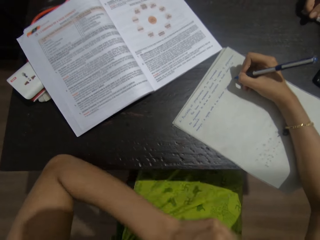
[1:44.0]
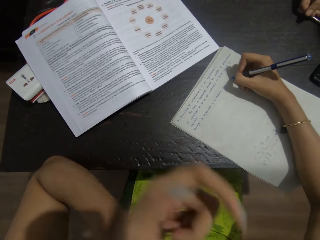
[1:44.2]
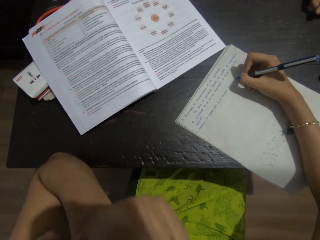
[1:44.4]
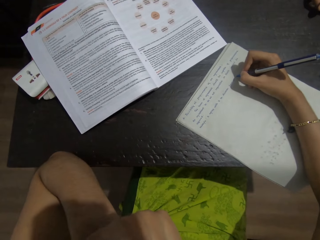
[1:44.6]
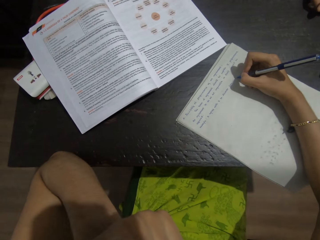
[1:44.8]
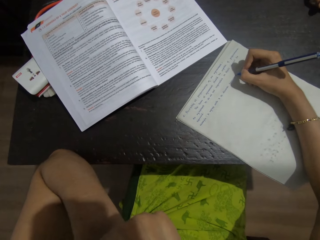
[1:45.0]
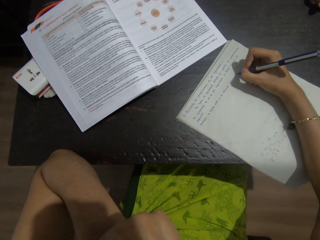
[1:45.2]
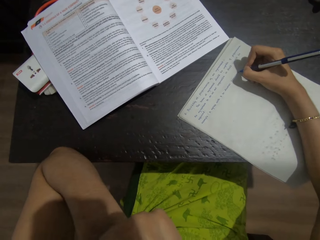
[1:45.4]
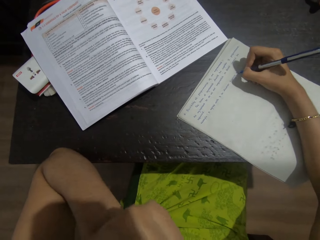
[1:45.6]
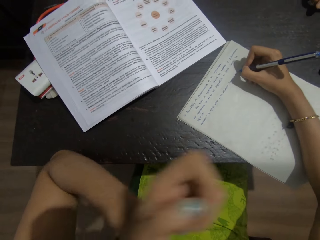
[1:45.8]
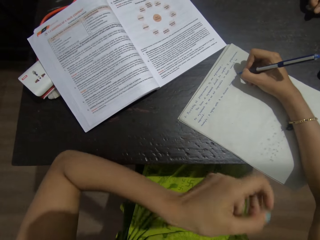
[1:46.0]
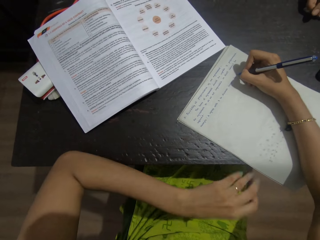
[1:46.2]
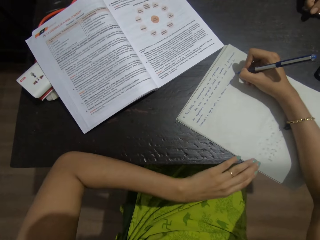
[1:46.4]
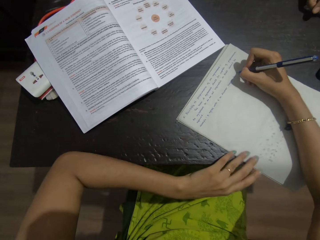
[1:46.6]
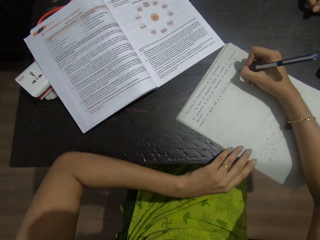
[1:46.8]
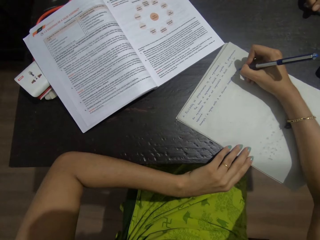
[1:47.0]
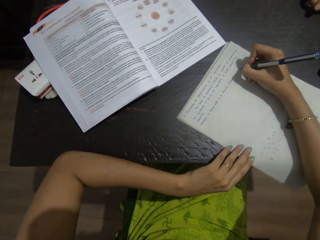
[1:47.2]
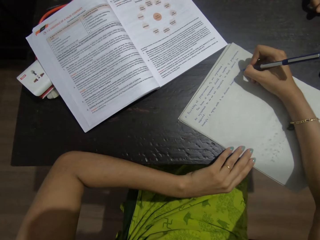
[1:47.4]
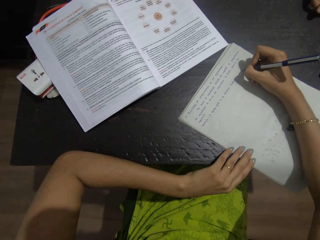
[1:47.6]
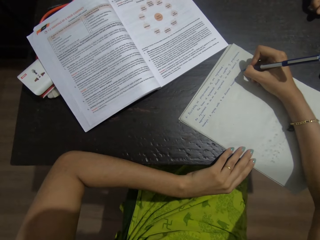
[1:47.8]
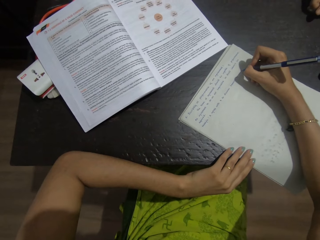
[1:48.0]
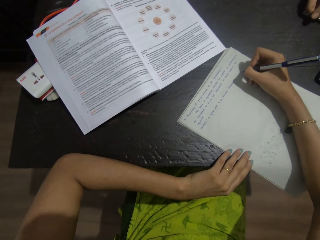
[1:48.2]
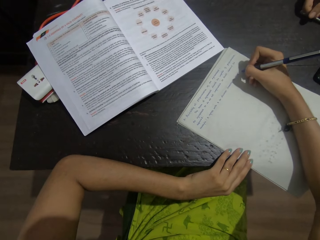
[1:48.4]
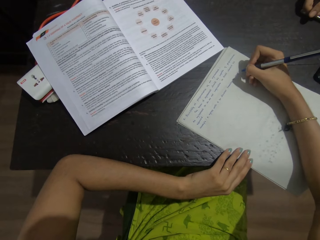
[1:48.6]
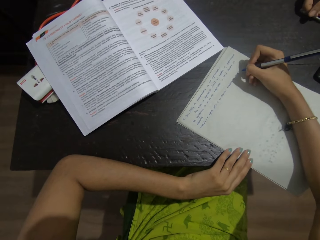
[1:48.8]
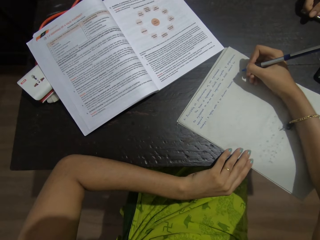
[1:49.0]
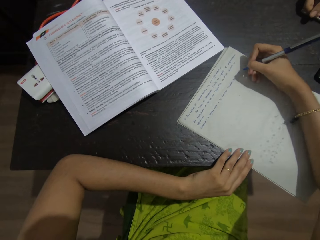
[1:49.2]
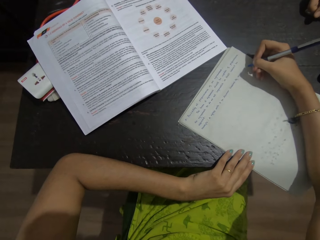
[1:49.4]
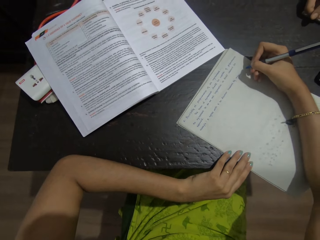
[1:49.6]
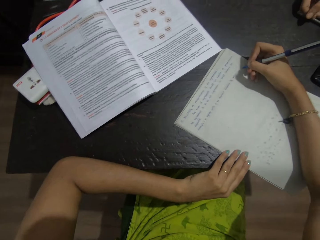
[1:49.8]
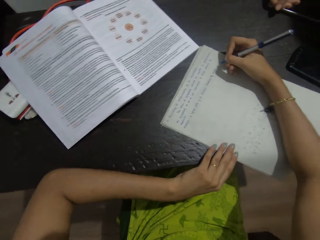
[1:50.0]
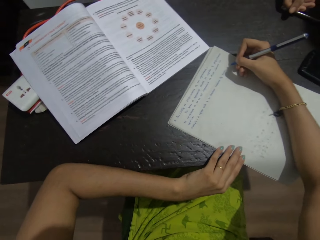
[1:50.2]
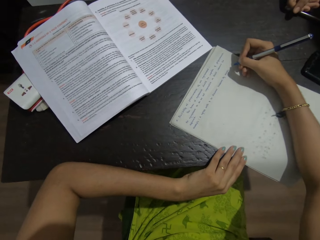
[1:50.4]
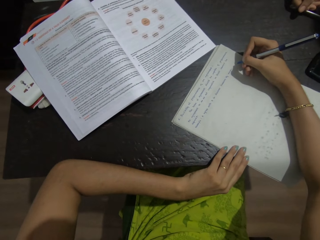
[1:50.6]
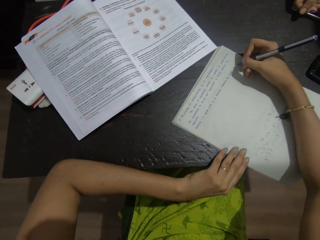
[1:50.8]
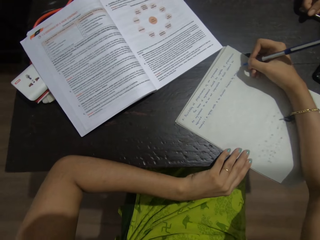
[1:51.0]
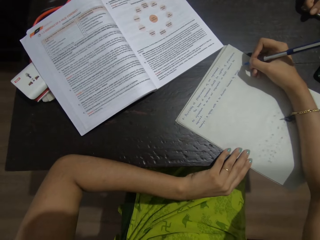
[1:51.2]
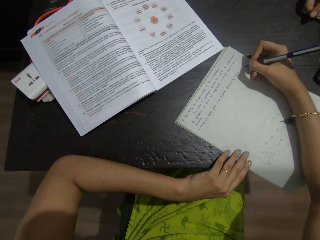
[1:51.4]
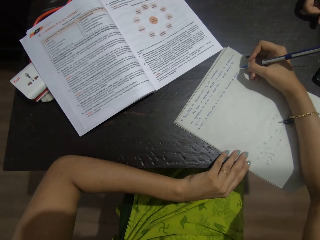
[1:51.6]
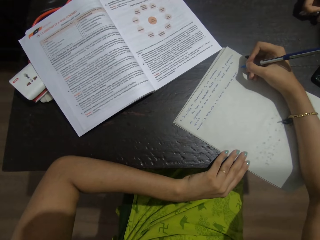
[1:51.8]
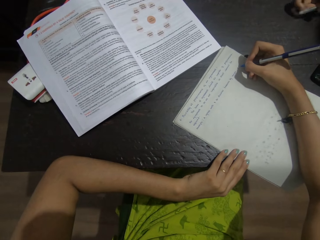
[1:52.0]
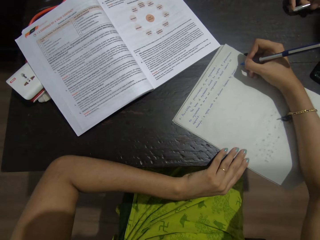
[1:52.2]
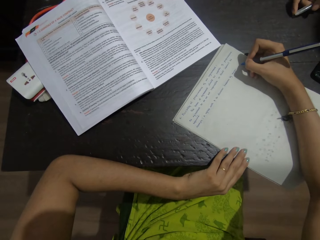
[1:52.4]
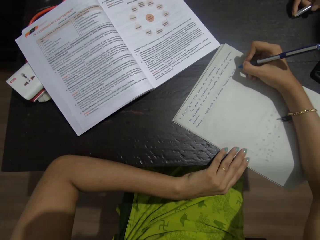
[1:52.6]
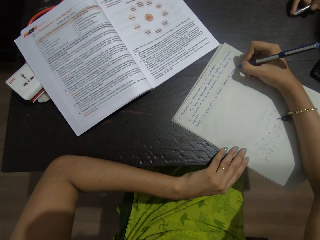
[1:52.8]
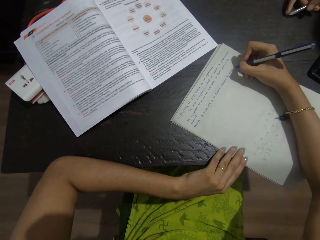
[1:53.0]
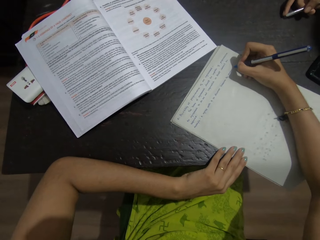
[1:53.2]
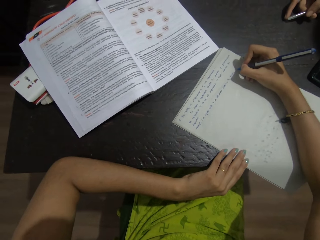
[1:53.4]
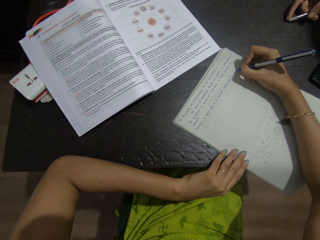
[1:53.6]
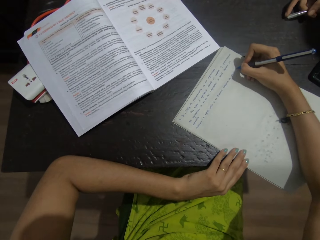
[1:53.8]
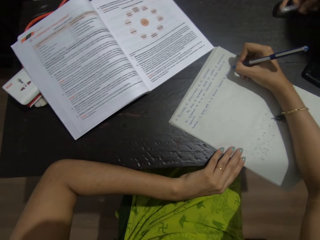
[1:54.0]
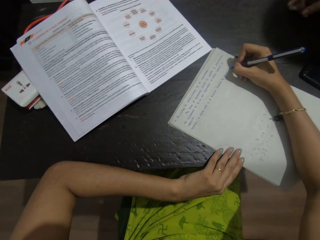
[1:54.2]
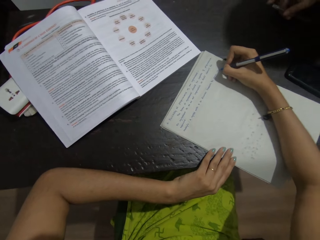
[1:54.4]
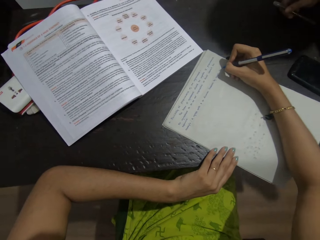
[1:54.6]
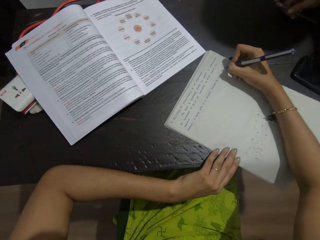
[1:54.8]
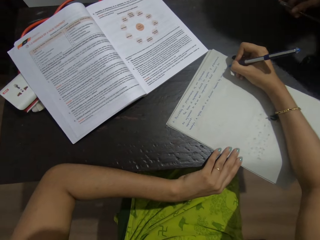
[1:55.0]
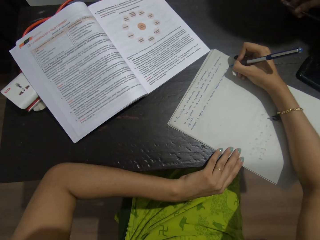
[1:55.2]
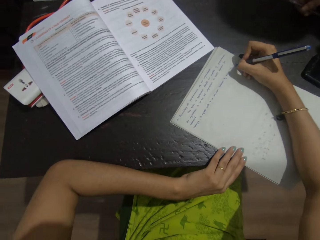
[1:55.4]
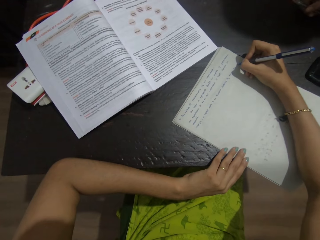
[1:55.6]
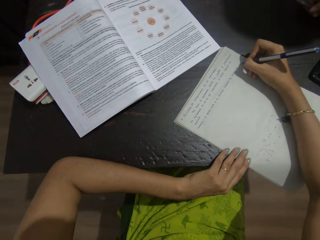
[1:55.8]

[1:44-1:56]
The camera wearer raises a hand, puts the hand down and writes on paper.

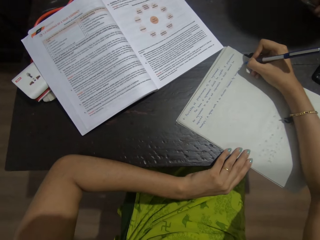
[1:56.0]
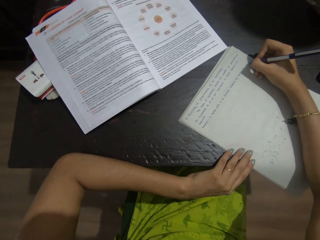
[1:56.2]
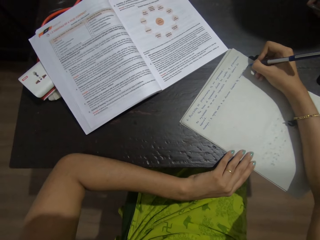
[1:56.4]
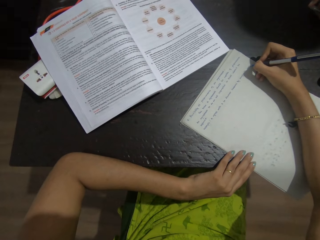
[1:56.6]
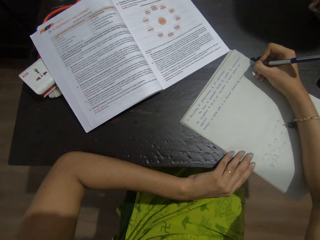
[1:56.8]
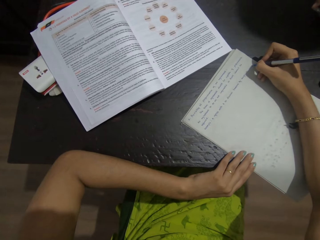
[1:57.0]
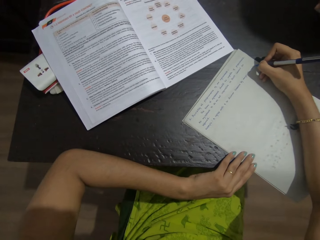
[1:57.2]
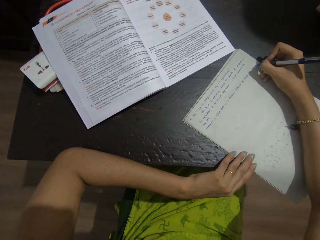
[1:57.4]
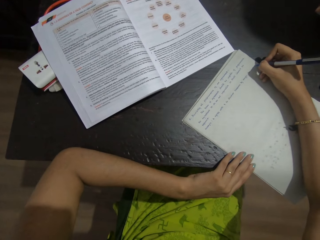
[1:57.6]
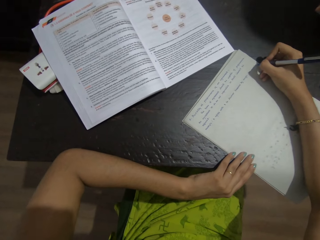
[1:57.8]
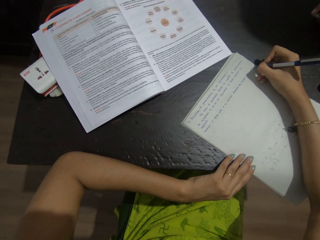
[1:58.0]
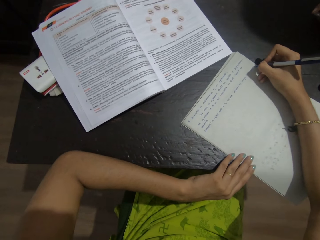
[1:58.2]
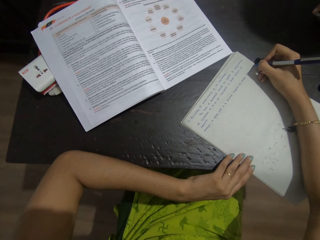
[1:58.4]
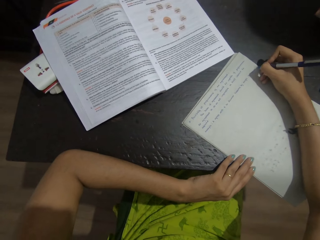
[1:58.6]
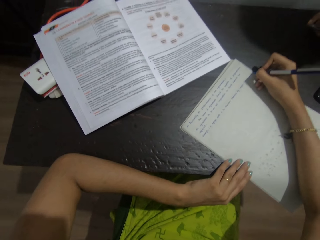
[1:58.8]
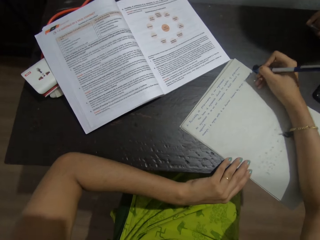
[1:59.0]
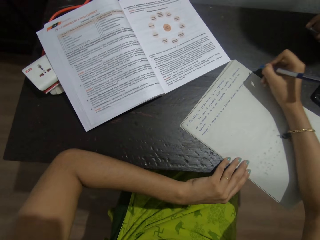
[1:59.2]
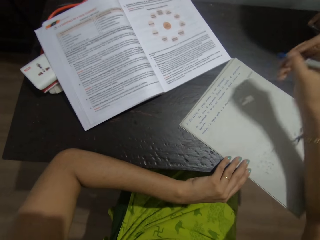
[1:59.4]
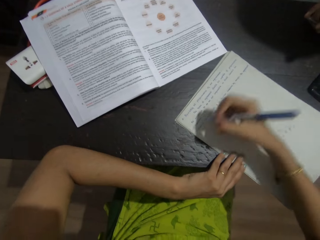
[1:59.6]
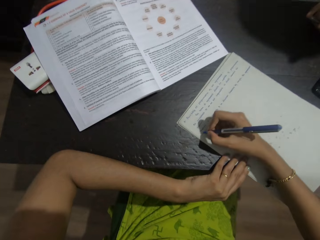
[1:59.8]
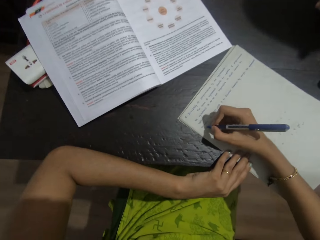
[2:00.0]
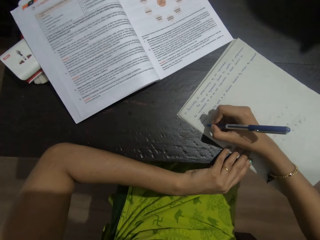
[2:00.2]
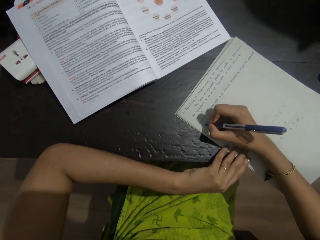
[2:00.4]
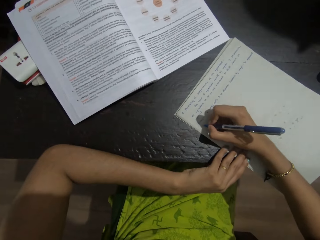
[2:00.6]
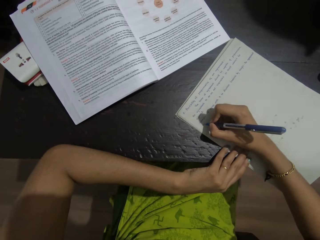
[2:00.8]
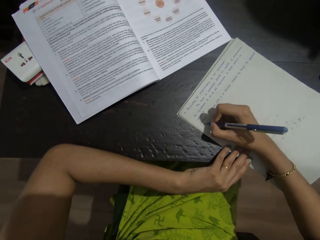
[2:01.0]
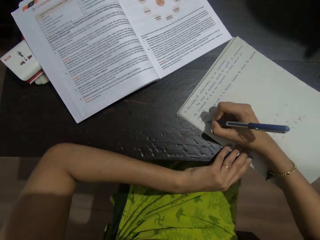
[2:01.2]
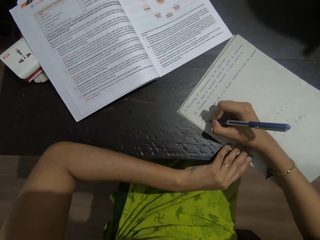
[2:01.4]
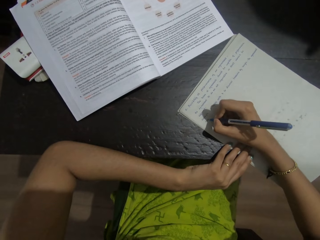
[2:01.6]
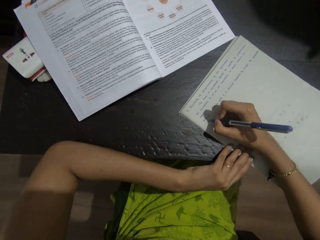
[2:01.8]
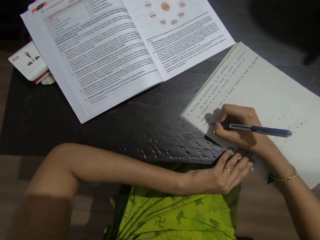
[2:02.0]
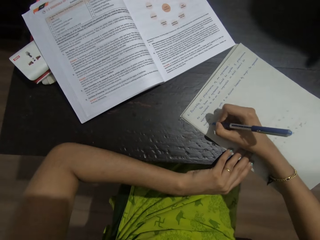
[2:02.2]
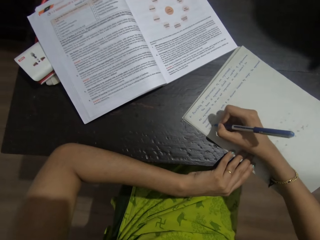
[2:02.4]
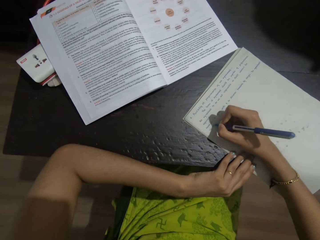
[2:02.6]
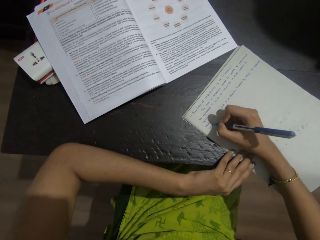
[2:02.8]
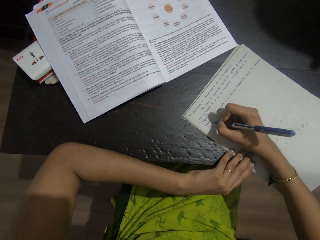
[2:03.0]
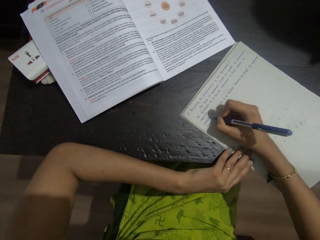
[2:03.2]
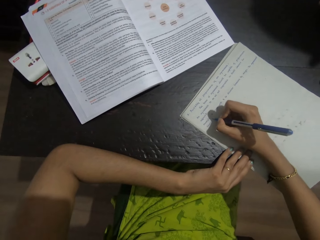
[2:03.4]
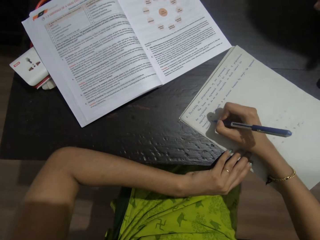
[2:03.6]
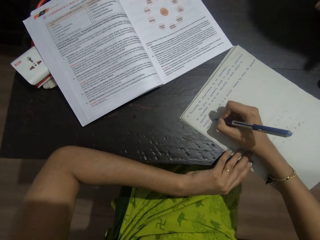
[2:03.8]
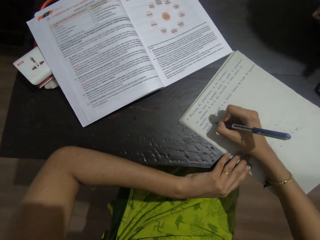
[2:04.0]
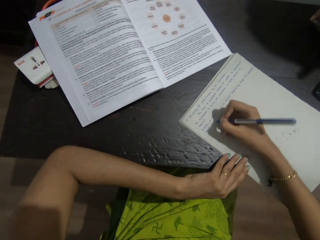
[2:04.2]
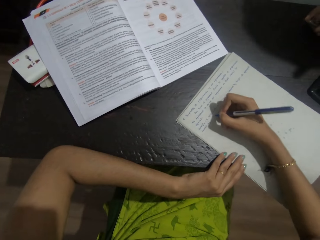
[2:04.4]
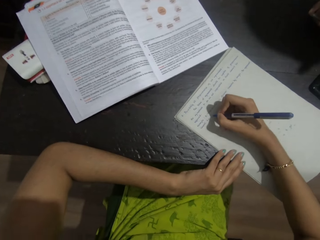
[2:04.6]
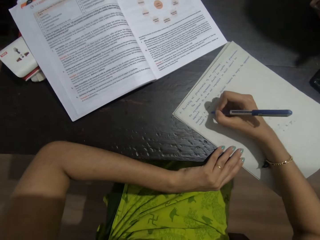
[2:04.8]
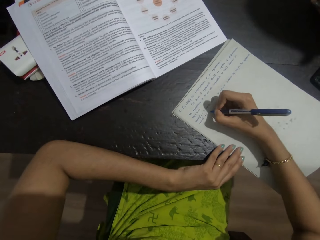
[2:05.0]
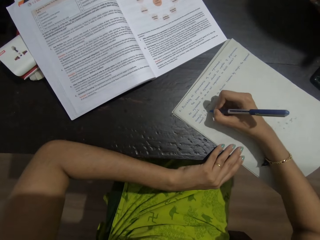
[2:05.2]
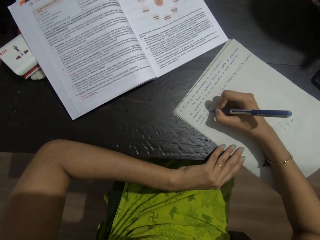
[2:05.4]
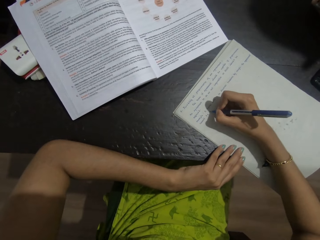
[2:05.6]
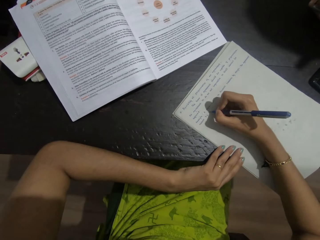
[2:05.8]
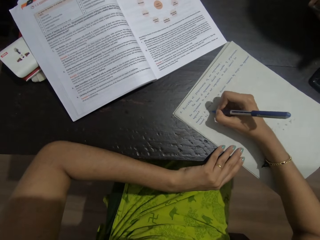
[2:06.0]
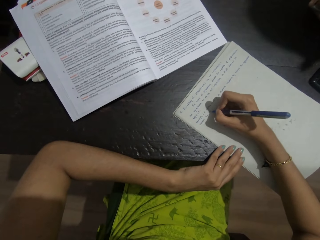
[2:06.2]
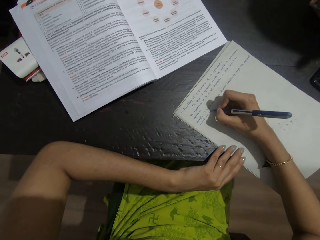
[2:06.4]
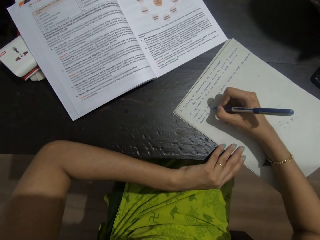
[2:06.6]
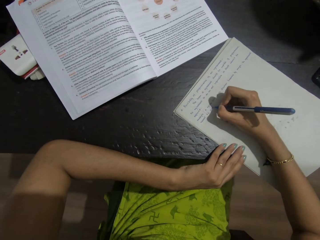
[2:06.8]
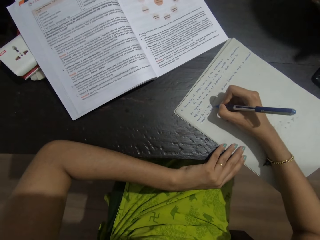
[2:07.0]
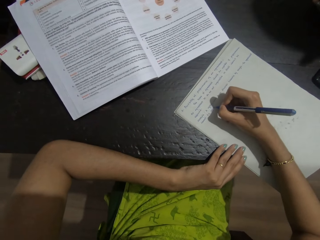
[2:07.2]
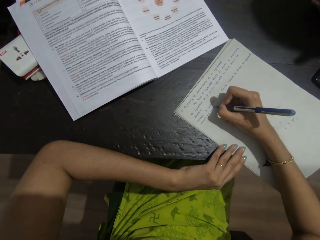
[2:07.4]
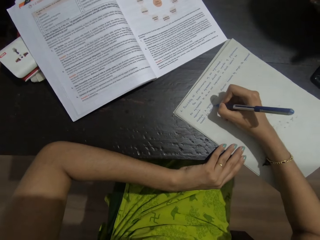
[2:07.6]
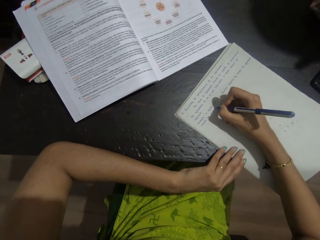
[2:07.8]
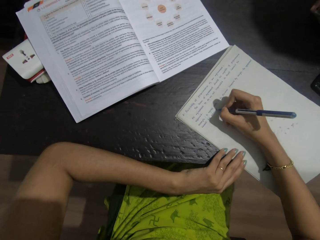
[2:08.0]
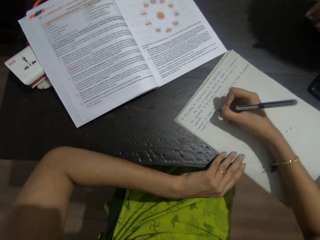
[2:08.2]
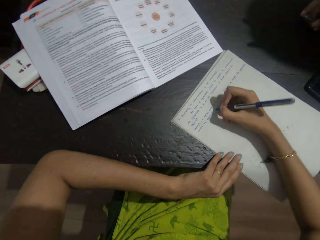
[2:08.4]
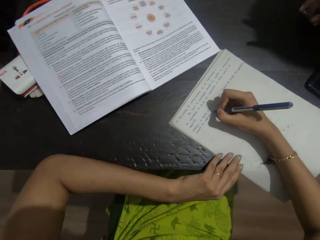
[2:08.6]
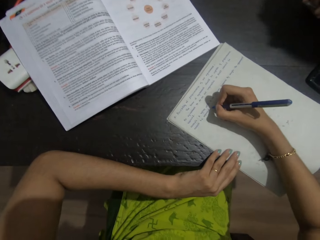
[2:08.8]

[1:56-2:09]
The camera wearer talks with a person and writes on paper.
